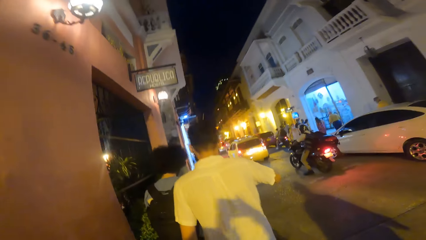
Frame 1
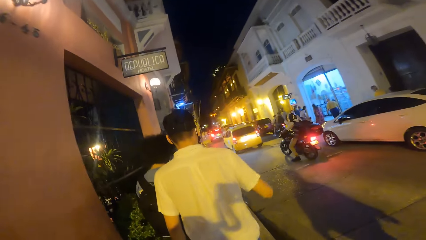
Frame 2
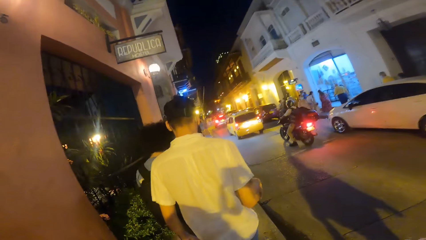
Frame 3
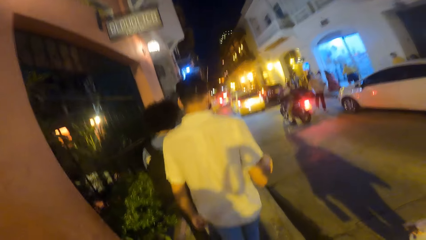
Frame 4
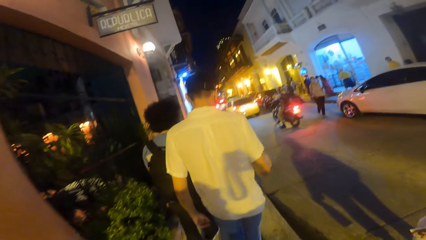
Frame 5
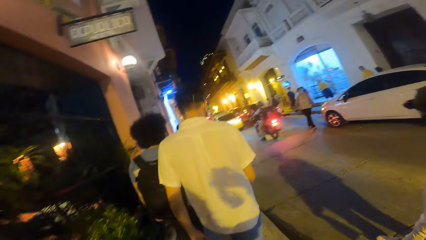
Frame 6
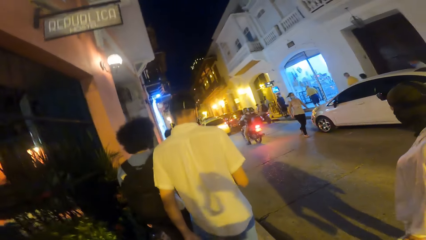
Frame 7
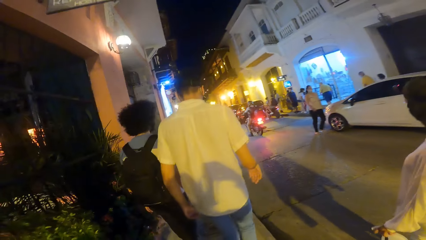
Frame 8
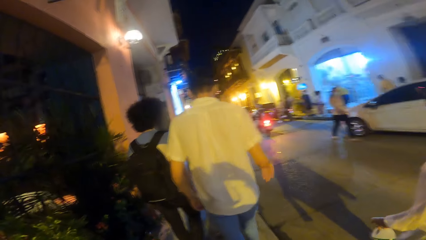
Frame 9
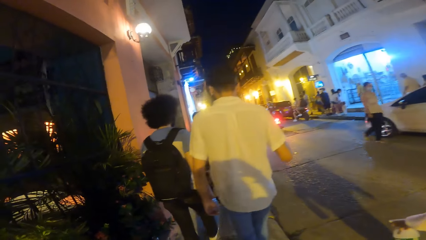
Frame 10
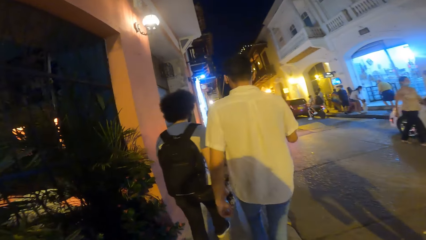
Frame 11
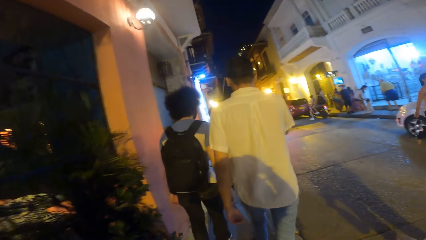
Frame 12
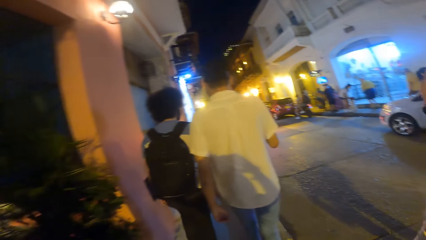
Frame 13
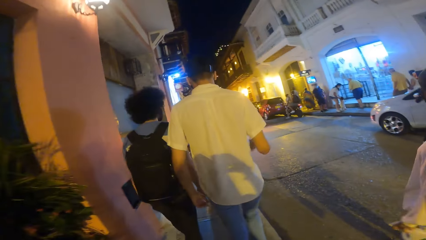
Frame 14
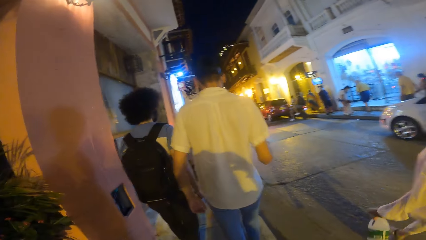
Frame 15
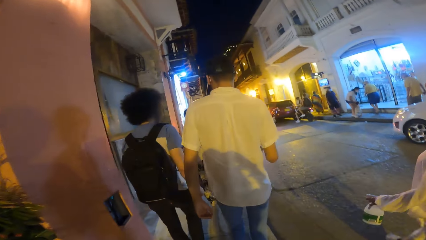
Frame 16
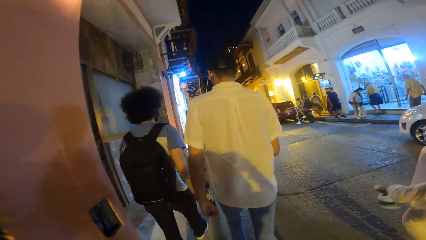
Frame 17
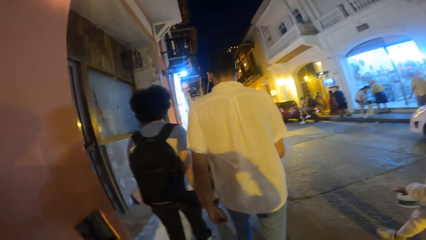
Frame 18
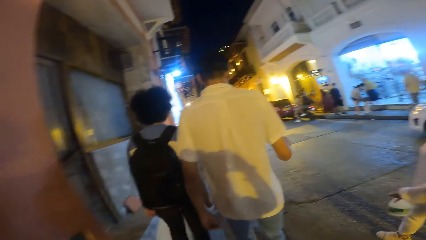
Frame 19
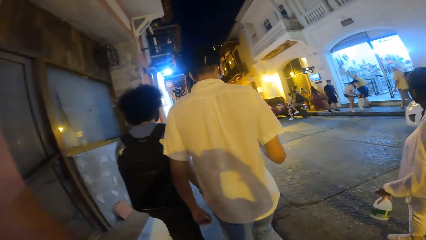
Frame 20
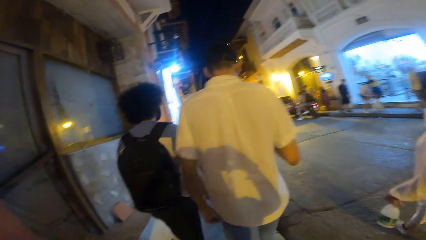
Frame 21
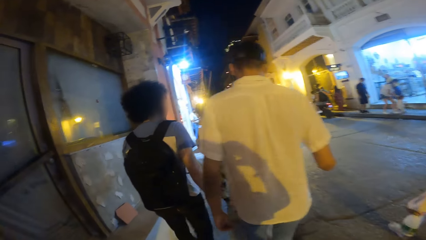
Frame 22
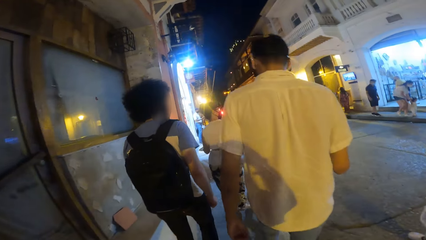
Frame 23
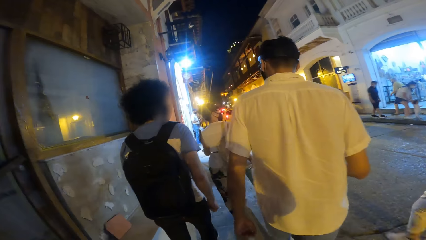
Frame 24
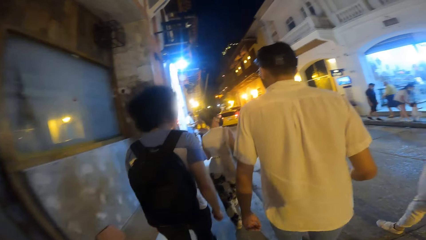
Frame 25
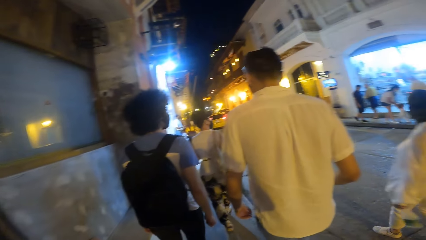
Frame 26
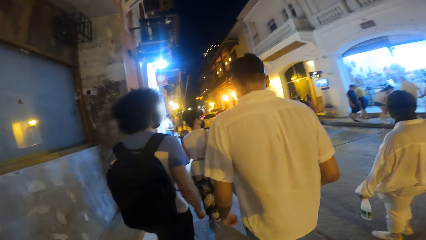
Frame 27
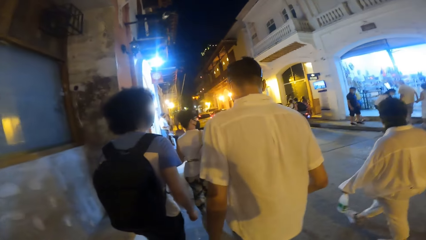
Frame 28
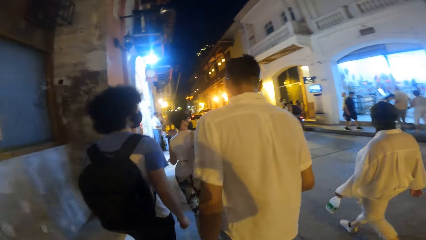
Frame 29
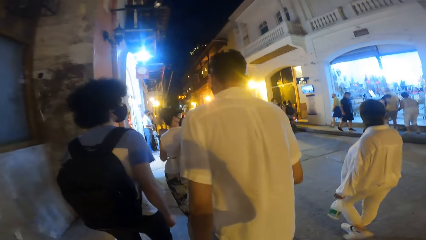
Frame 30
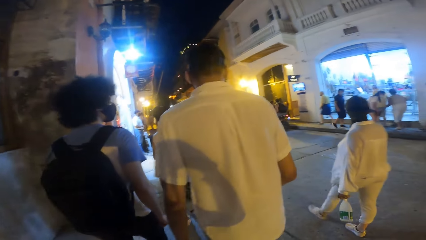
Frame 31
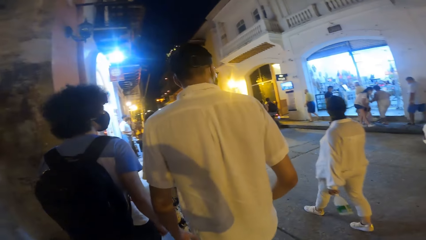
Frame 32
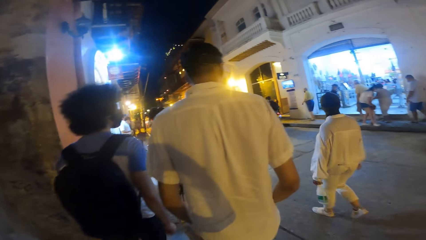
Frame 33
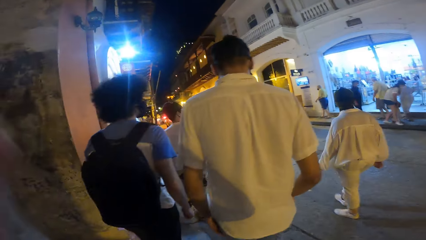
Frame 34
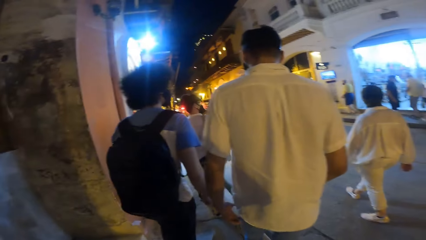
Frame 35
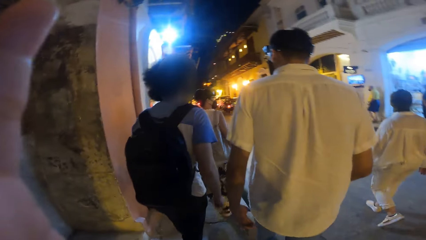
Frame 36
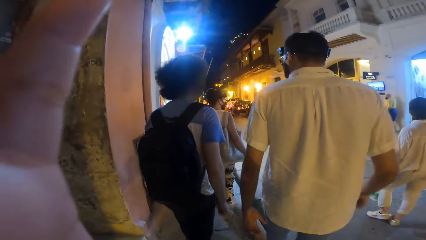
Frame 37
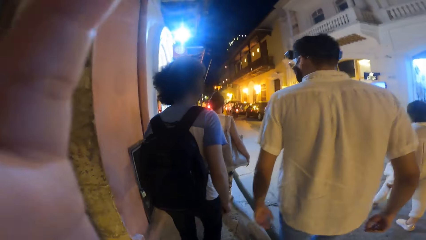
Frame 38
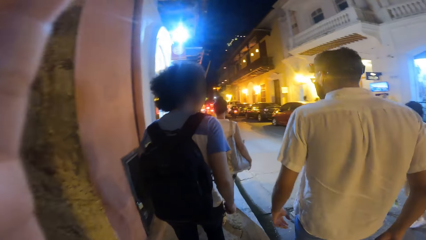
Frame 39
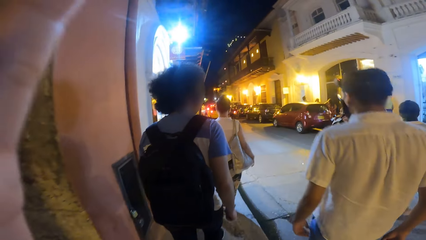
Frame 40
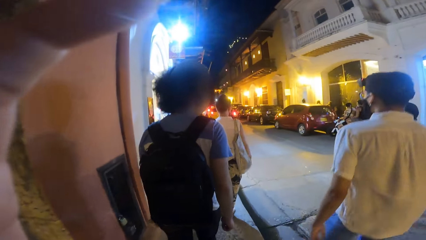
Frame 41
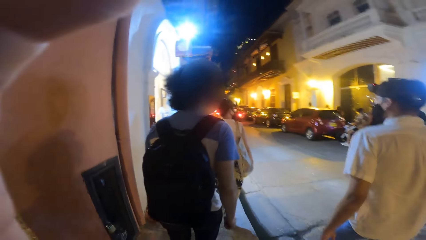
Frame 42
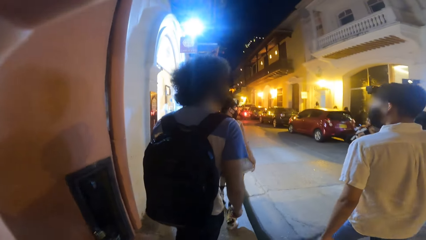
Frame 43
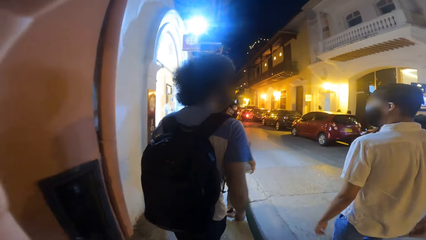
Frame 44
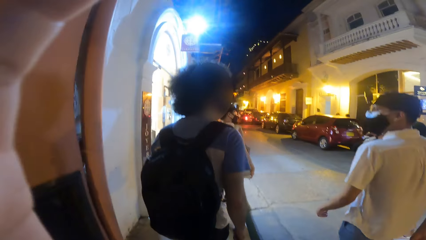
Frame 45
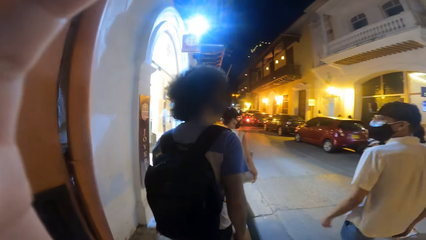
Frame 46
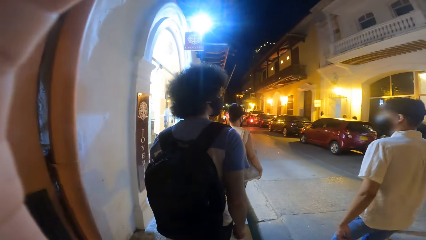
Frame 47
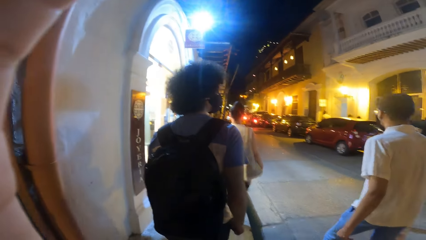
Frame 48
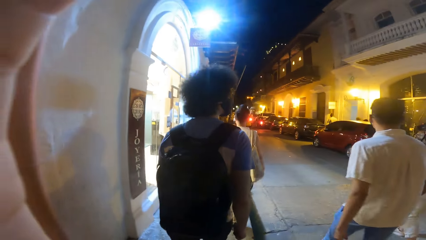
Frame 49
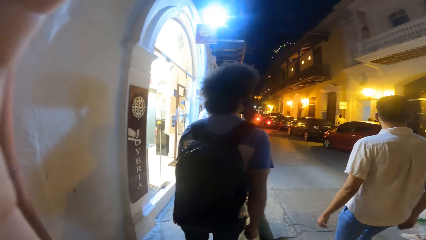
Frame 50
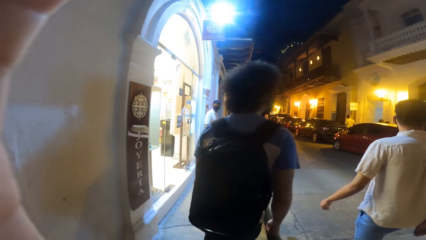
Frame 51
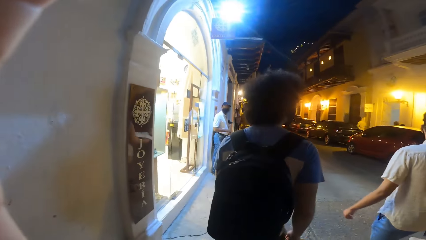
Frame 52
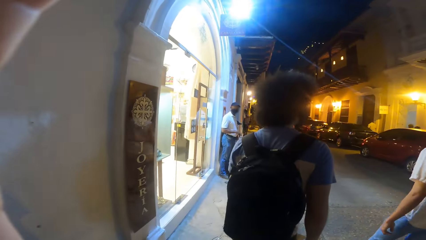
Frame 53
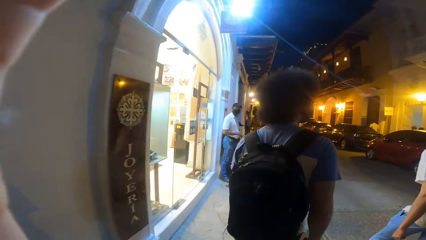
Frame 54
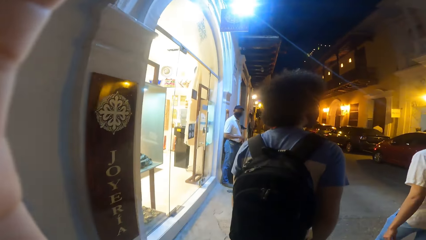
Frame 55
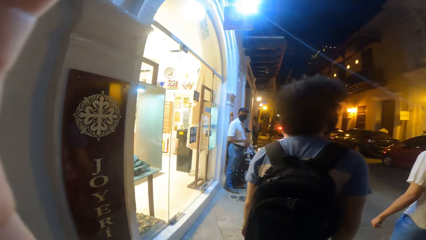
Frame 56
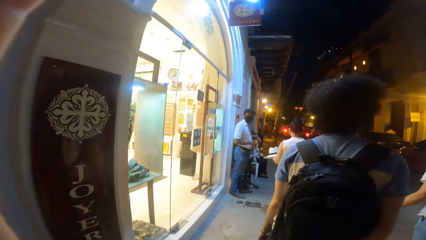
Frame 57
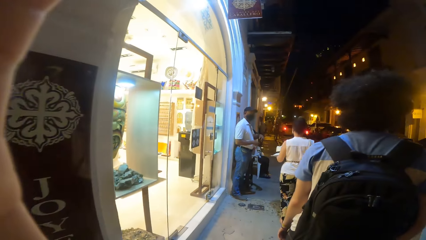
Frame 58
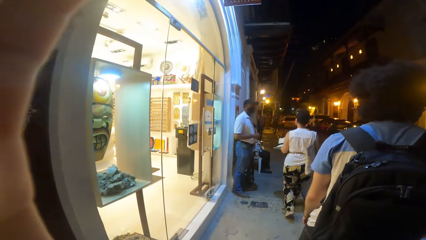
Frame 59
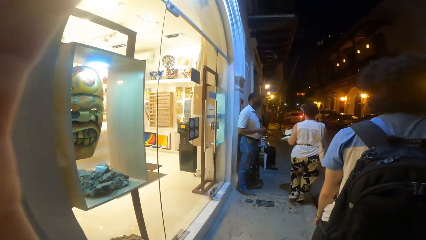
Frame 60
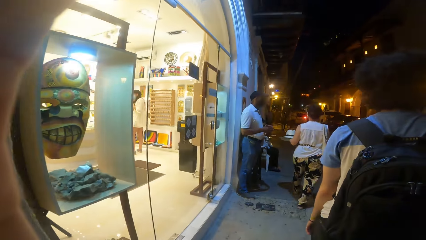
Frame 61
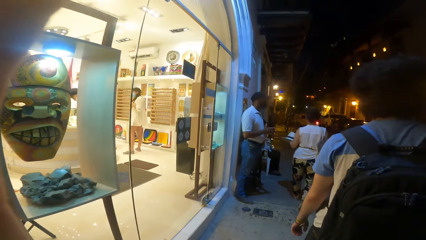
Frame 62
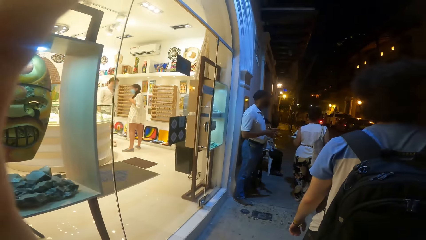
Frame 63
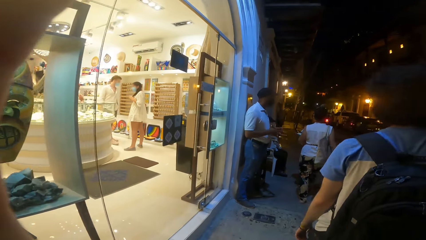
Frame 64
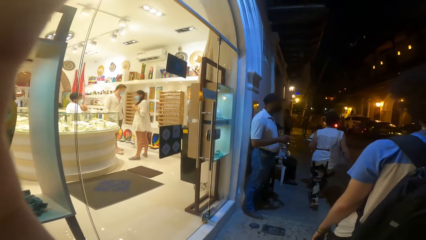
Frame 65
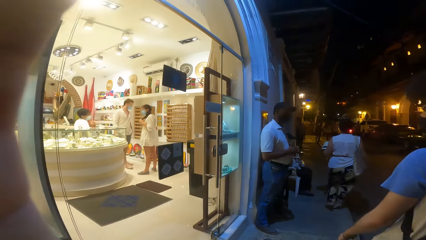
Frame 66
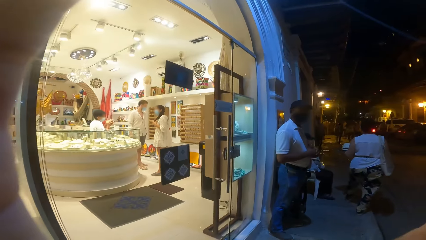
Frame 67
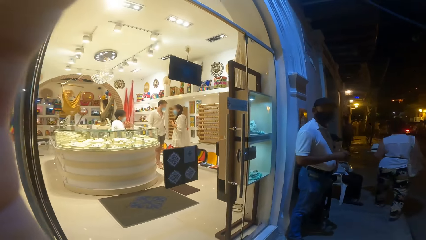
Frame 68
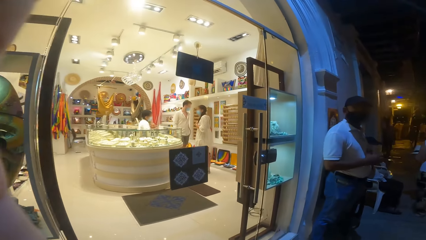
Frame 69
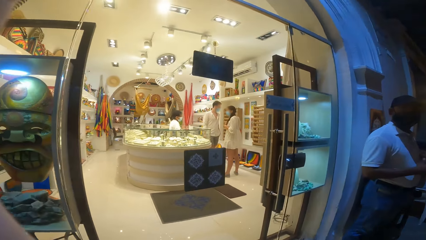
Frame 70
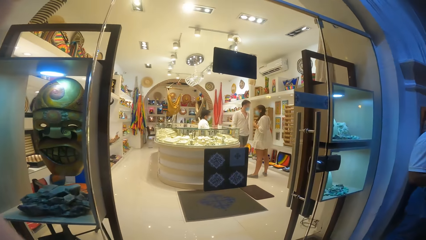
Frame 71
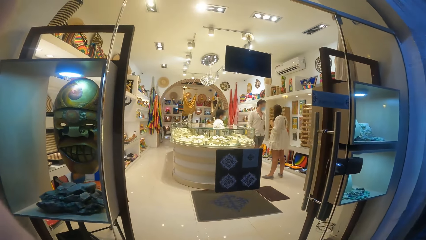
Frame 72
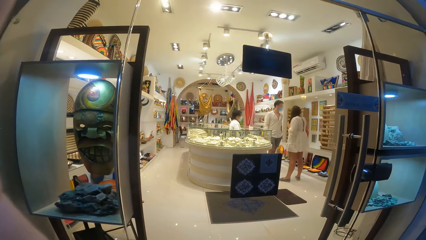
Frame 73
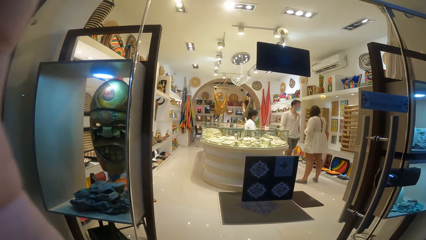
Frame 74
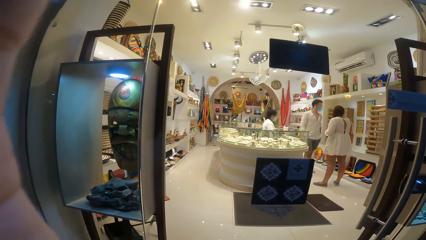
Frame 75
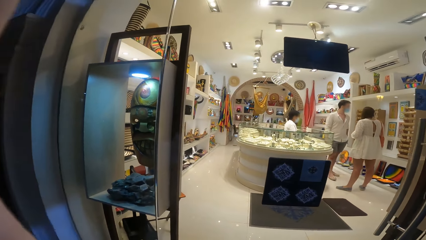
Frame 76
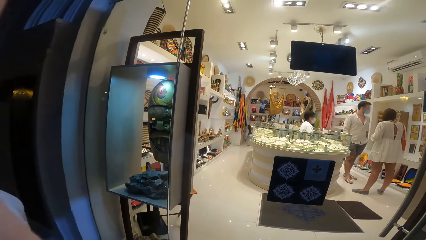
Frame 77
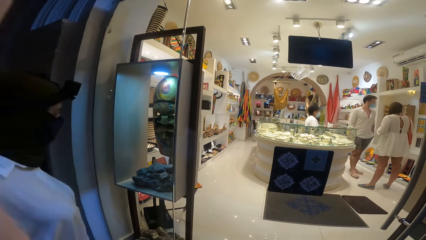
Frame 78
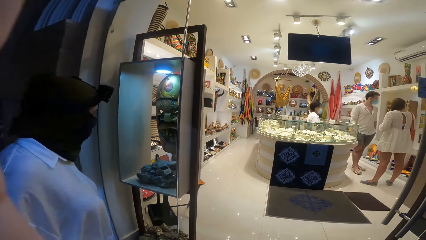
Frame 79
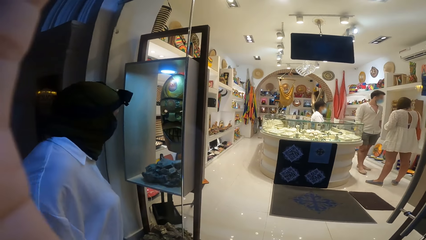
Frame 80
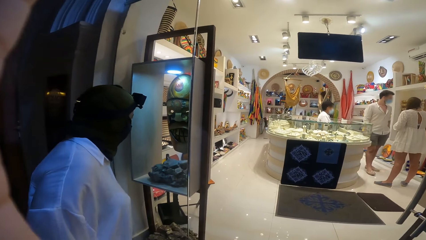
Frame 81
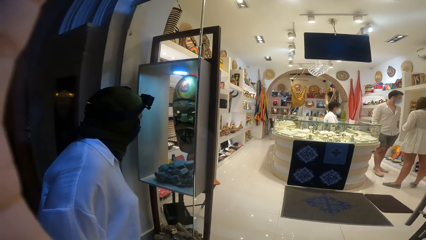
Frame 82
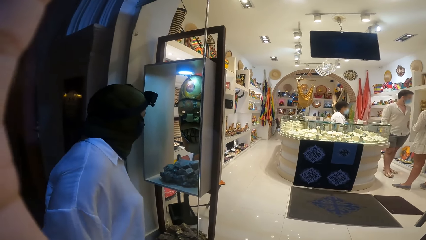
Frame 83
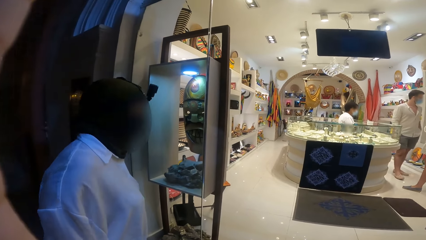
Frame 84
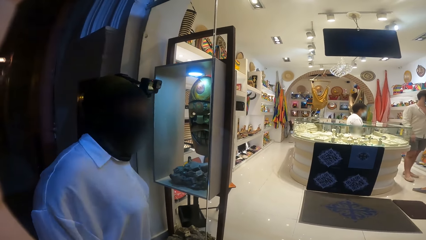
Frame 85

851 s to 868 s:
The man holds a plastic bottle in her left hand. The camera wearer adjusts the camera on her head with her left hand. She window shops on the roadside.
